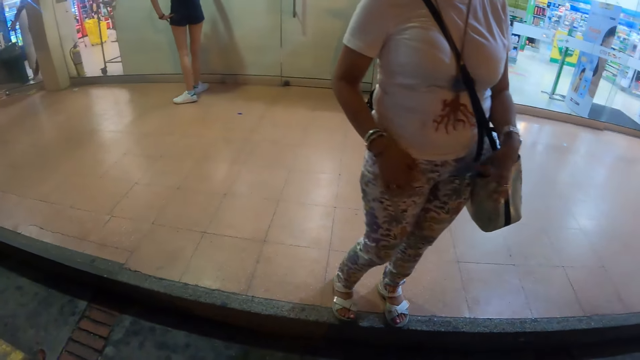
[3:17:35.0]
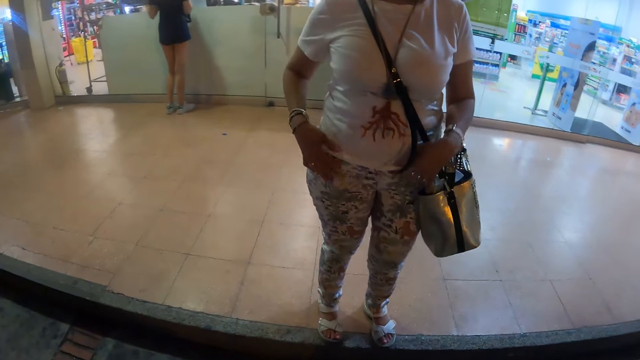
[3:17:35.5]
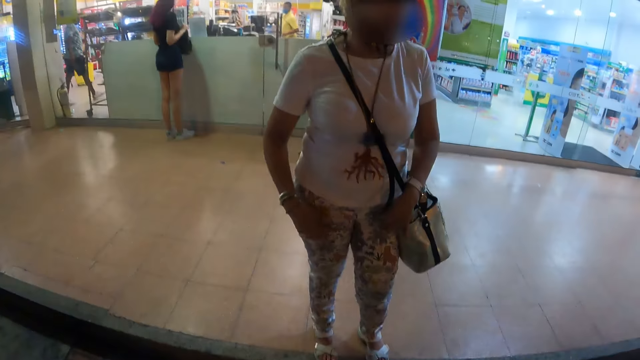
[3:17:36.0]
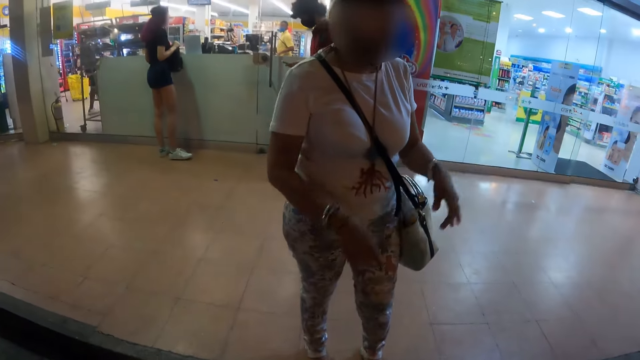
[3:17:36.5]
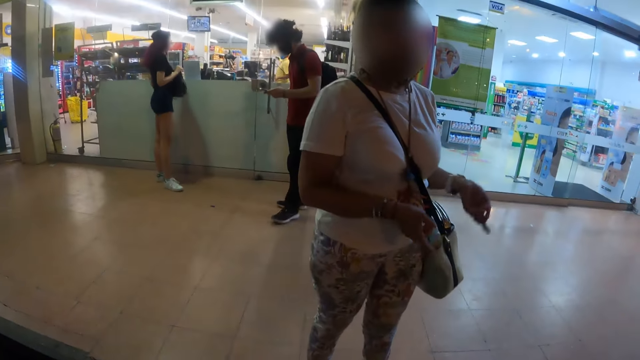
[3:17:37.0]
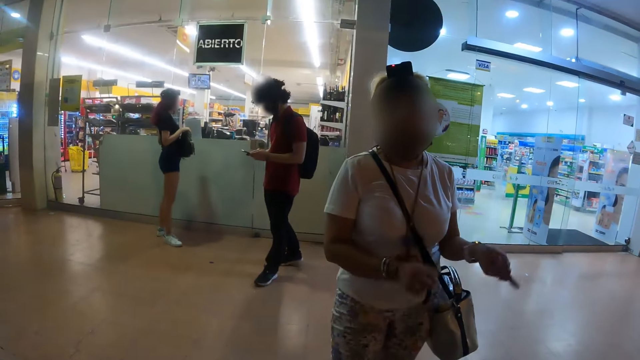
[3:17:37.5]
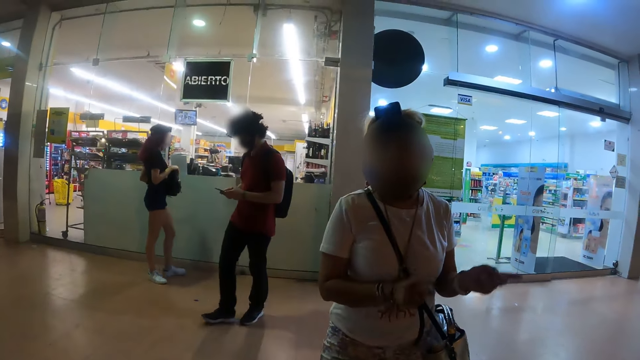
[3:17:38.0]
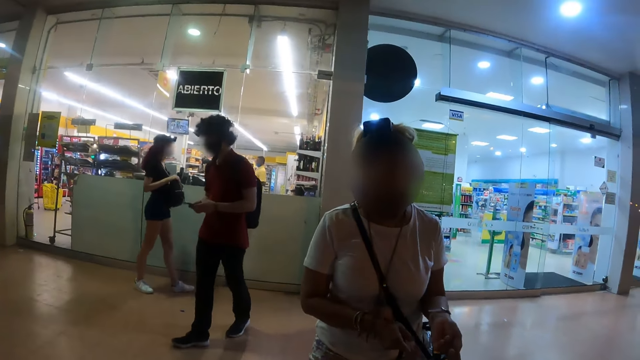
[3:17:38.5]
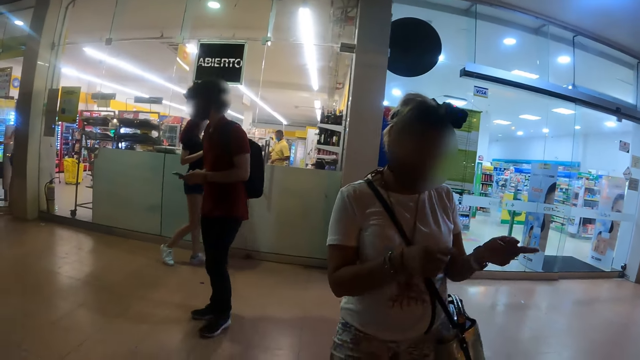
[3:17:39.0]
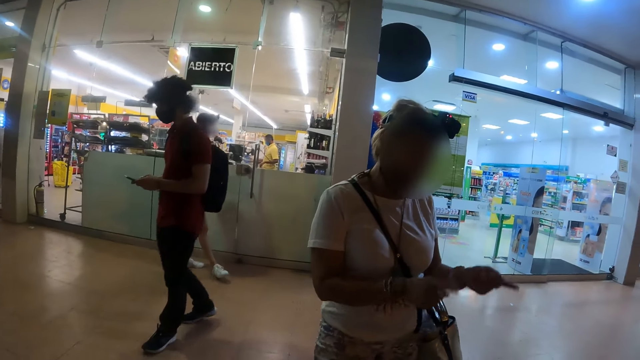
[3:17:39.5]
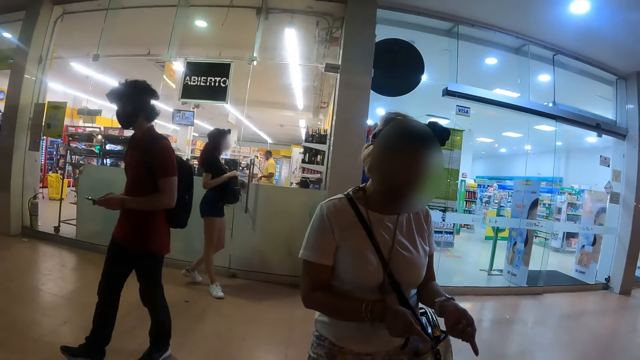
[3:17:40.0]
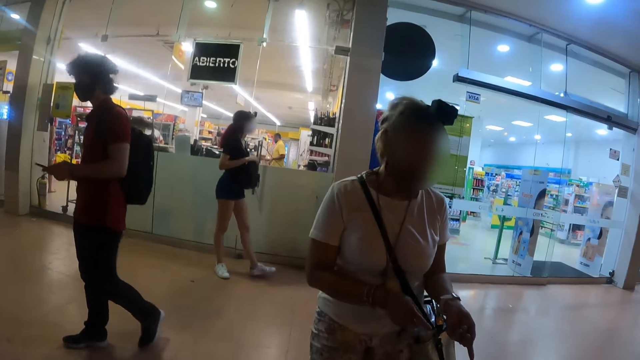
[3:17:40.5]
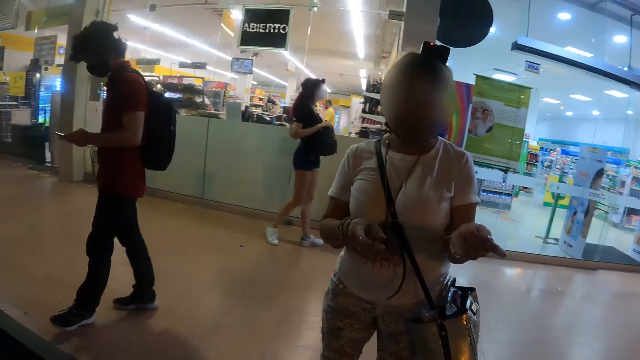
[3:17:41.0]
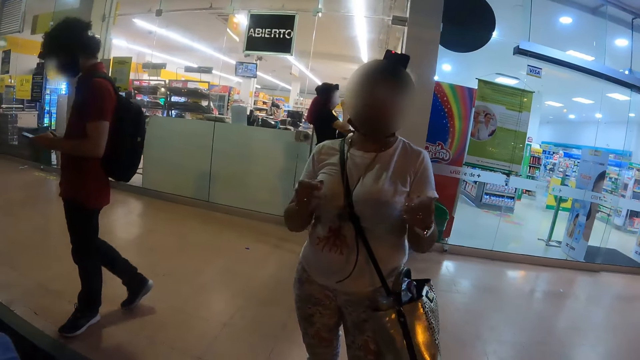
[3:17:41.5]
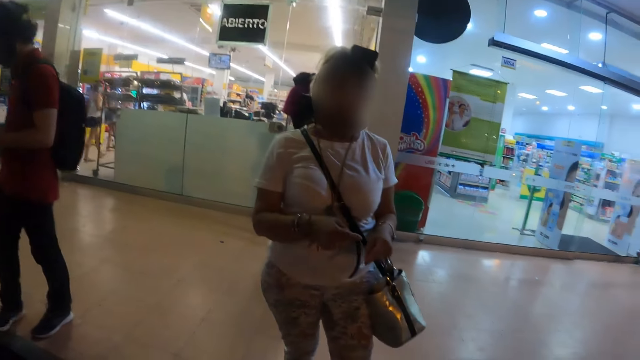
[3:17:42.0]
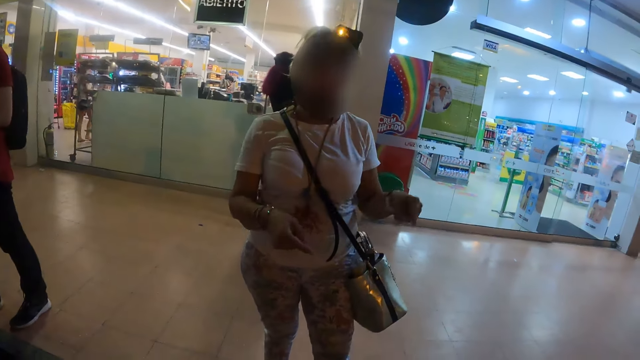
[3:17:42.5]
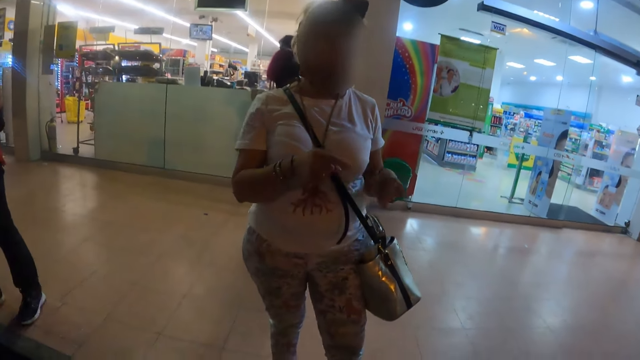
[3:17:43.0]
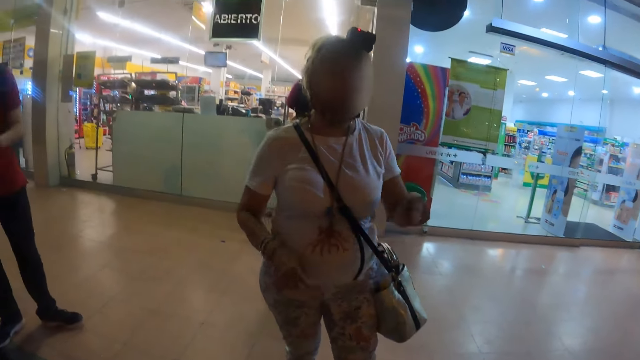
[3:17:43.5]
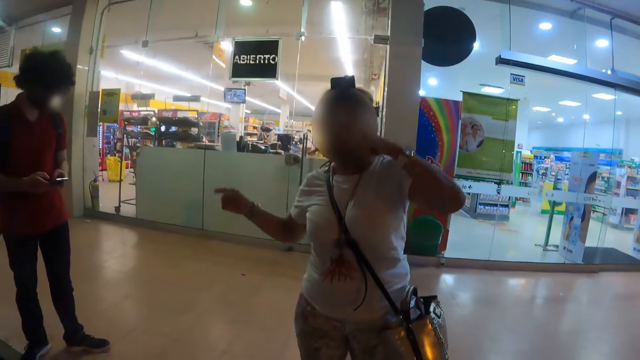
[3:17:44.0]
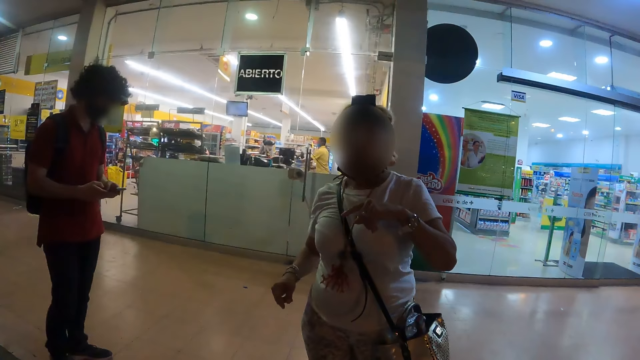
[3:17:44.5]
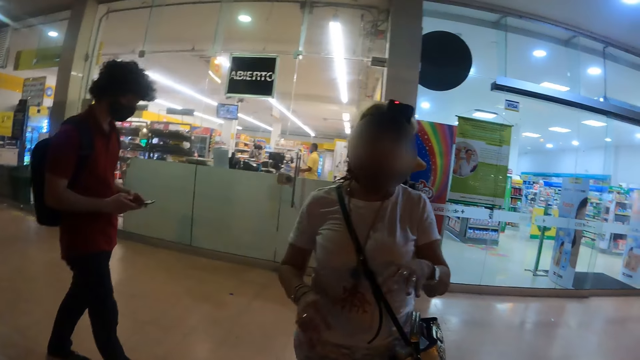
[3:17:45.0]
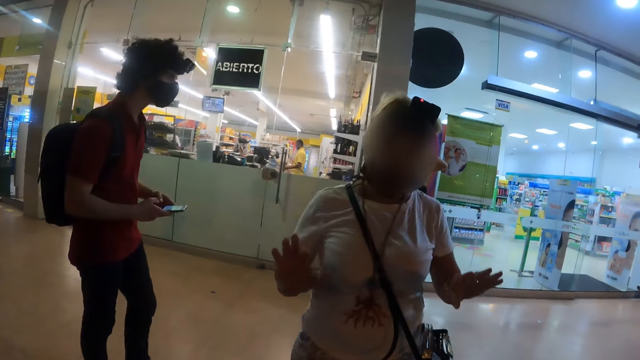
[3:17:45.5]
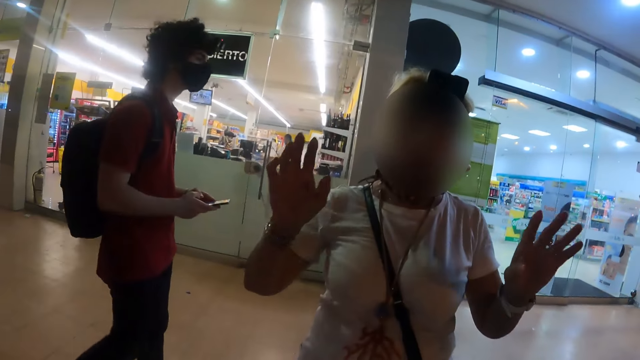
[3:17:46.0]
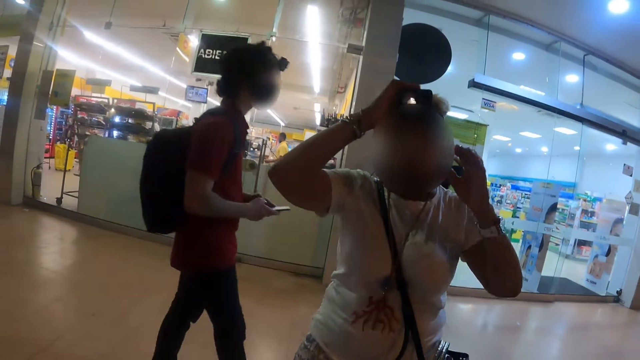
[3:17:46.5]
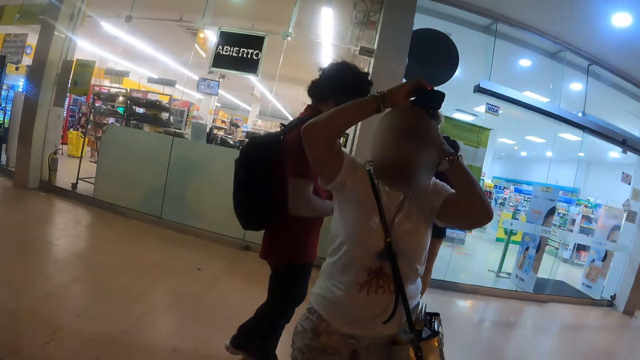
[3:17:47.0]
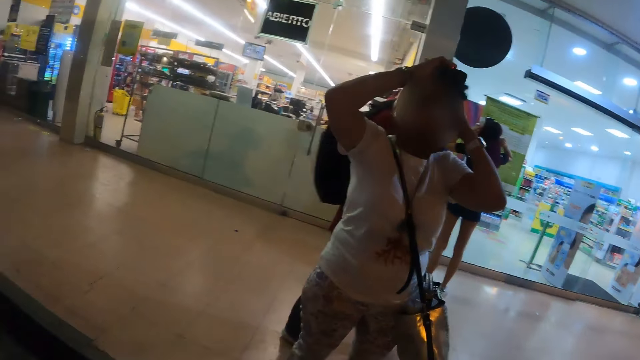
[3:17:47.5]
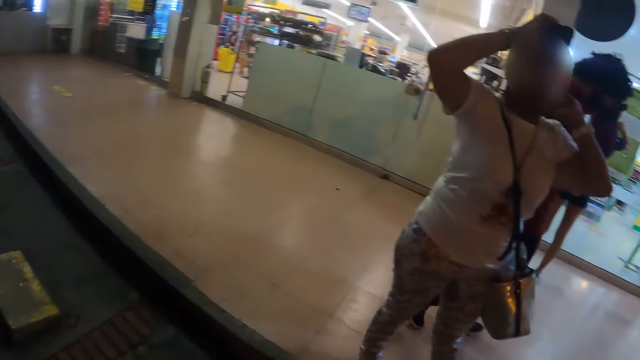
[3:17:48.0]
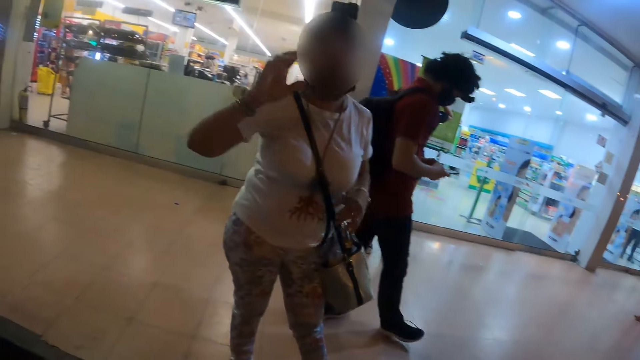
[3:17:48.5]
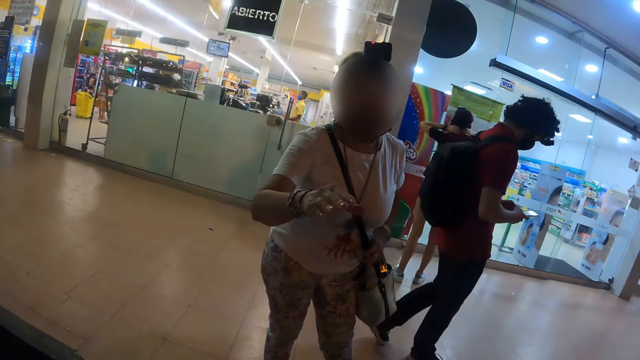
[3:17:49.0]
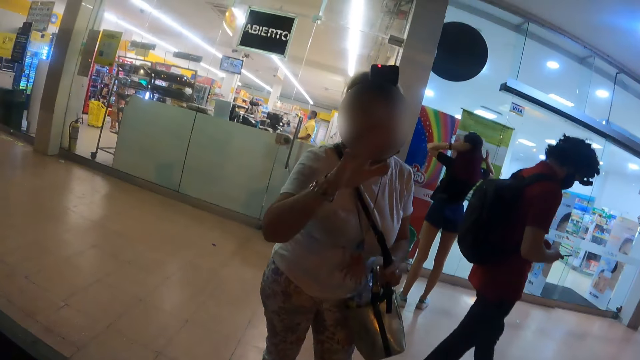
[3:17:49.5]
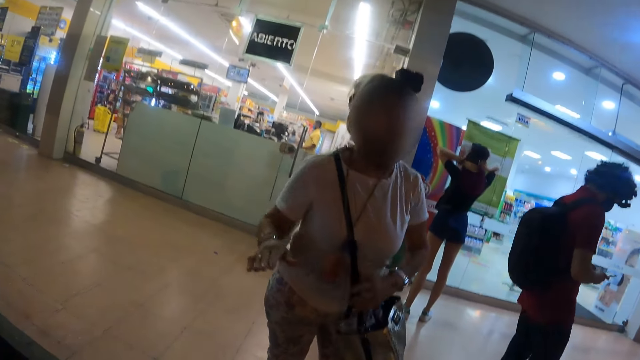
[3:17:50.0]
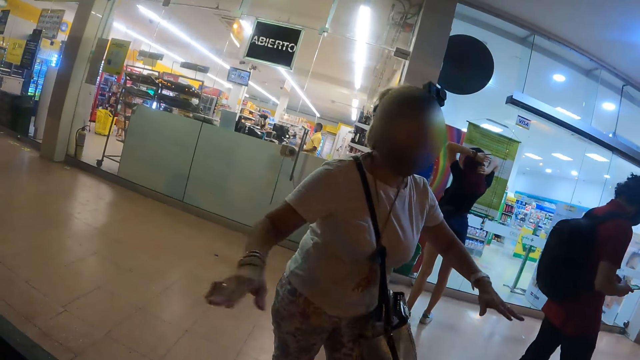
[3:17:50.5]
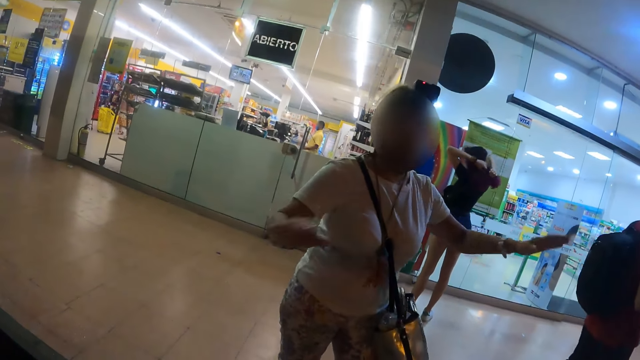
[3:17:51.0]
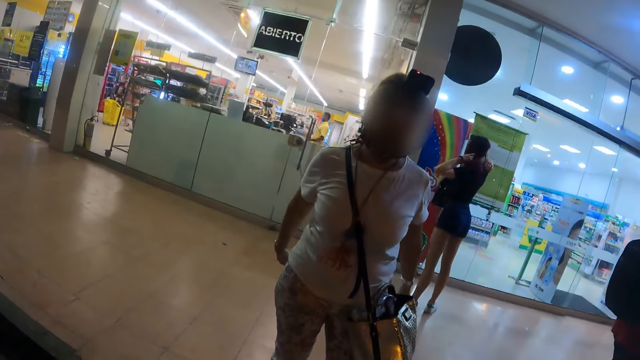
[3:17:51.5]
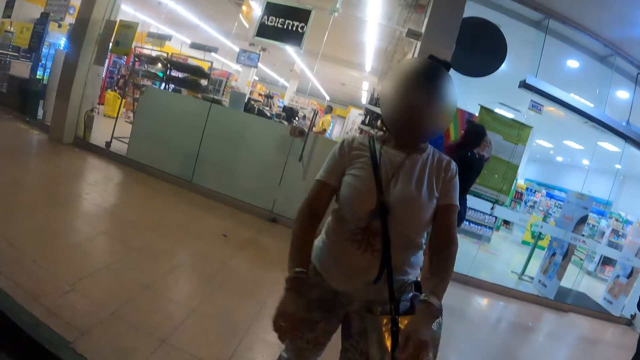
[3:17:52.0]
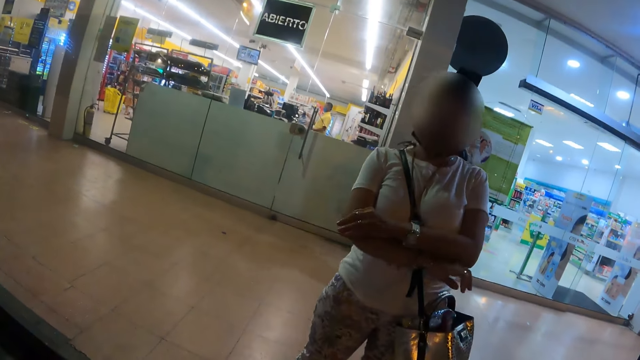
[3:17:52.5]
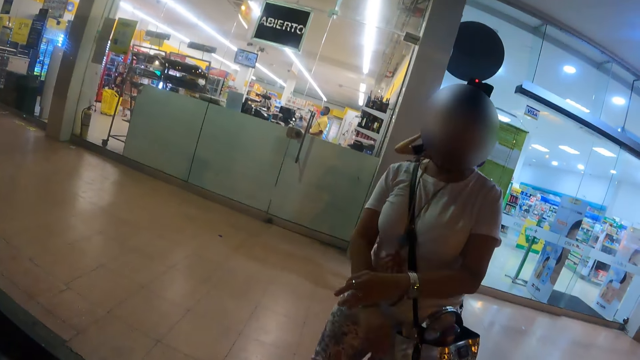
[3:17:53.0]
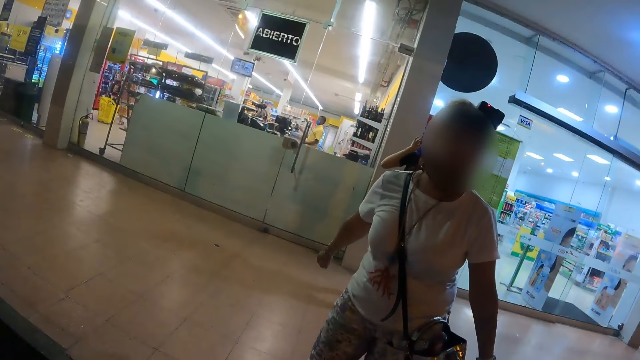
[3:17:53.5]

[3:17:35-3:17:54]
The camera wearer moves the hand. They look around.

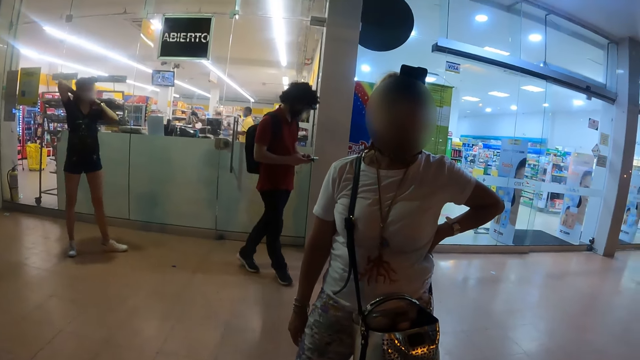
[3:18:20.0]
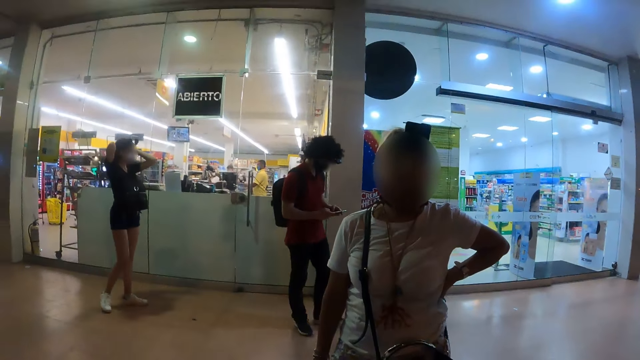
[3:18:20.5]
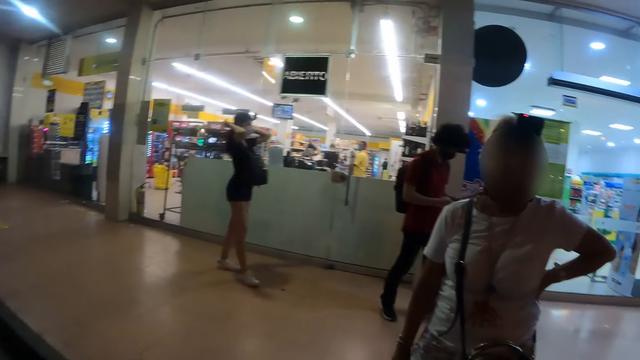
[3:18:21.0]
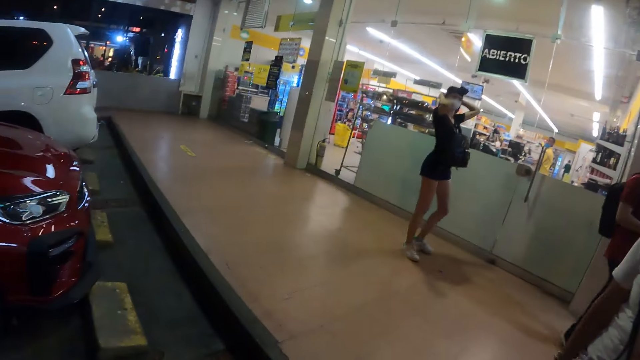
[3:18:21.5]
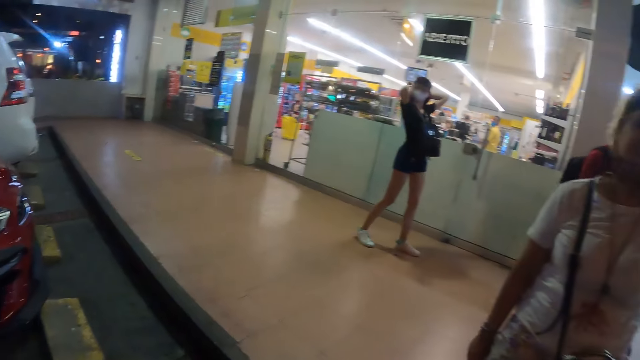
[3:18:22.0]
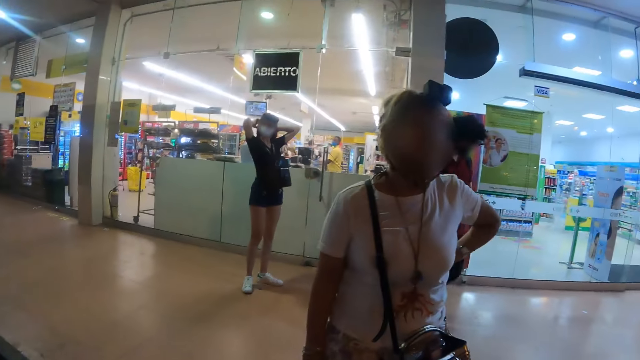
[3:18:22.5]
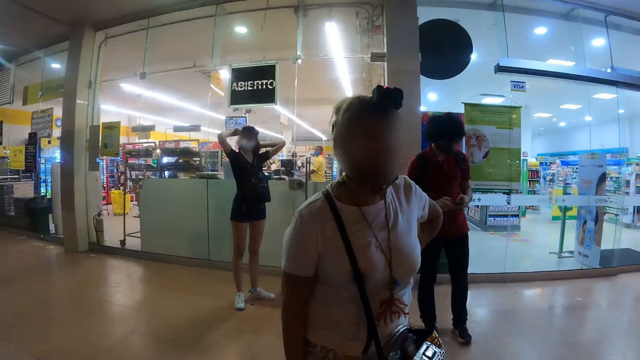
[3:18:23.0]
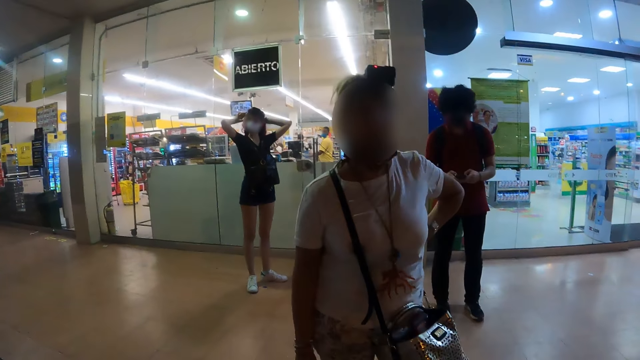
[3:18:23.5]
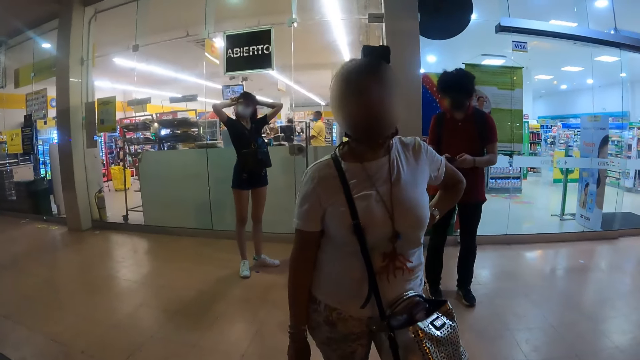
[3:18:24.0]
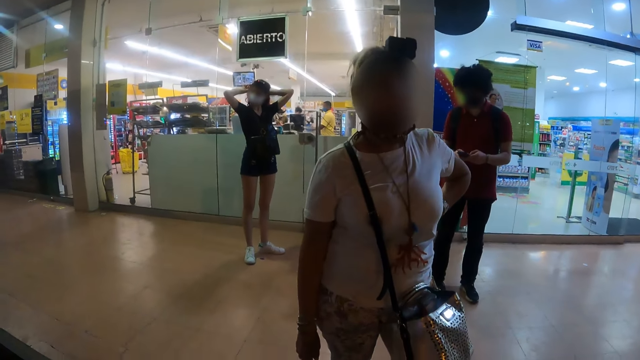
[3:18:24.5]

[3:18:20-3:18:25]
The camera wearer looks around the store corridor. They look at a woman.
